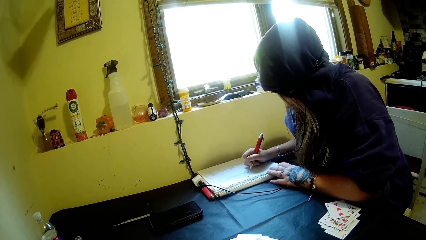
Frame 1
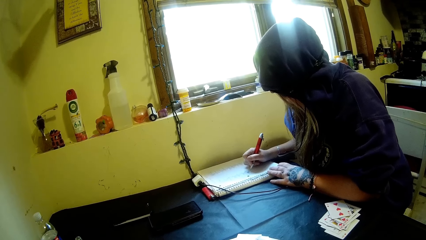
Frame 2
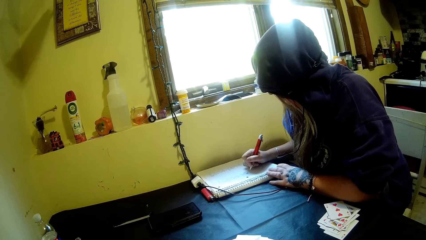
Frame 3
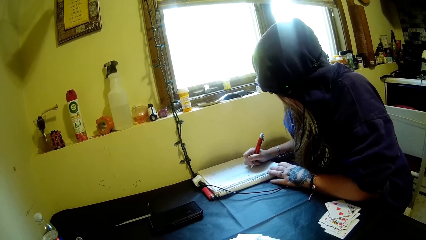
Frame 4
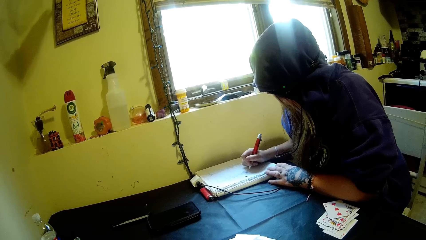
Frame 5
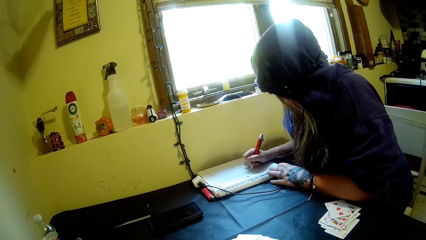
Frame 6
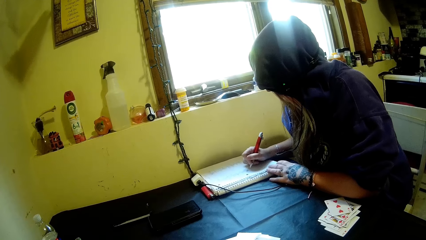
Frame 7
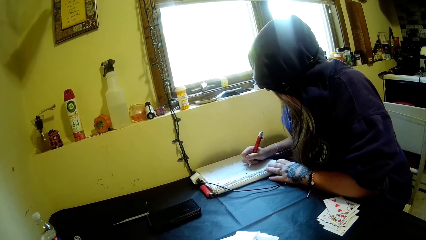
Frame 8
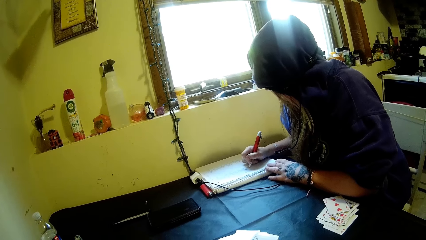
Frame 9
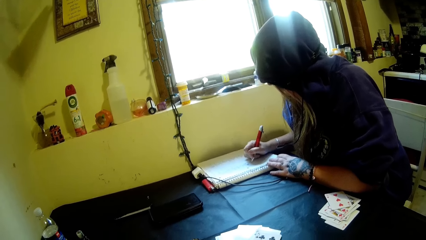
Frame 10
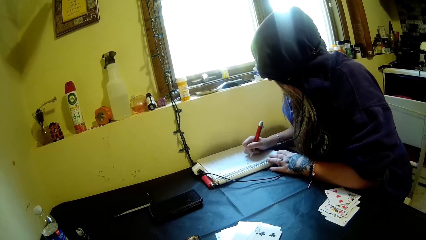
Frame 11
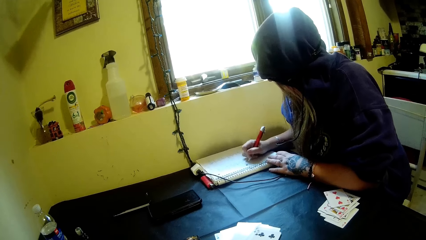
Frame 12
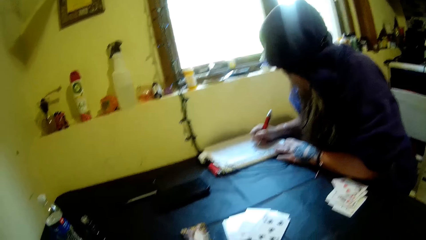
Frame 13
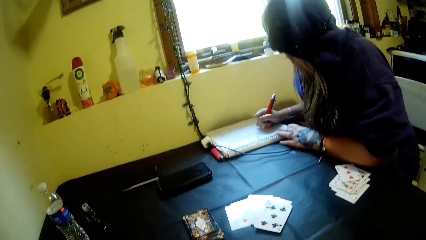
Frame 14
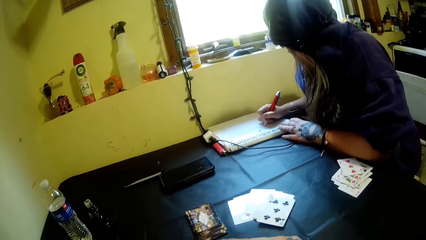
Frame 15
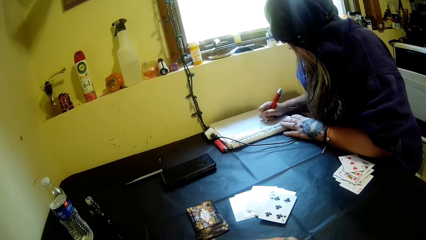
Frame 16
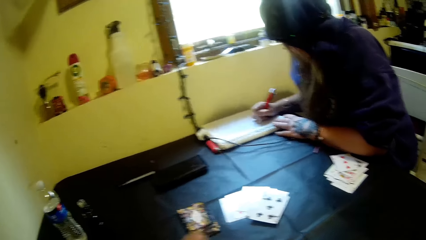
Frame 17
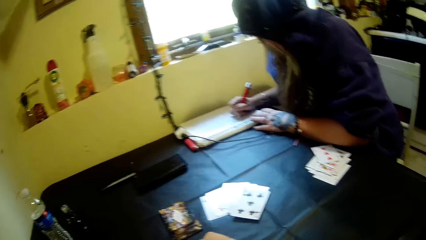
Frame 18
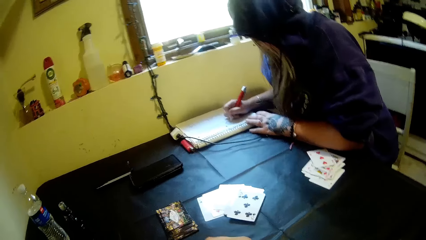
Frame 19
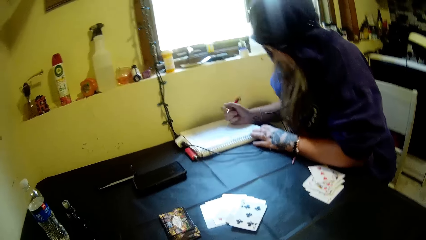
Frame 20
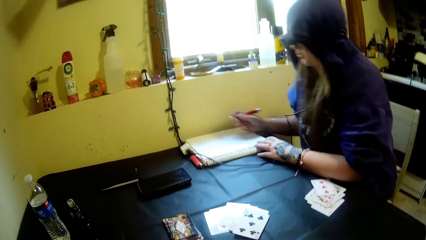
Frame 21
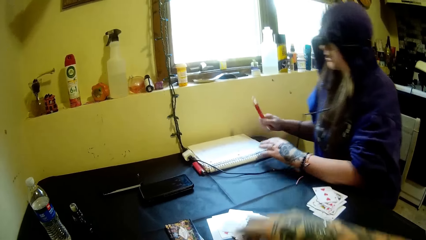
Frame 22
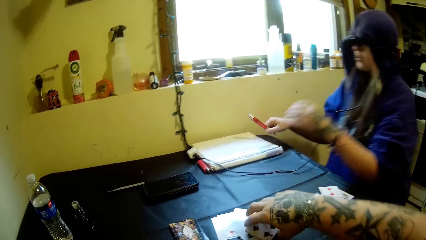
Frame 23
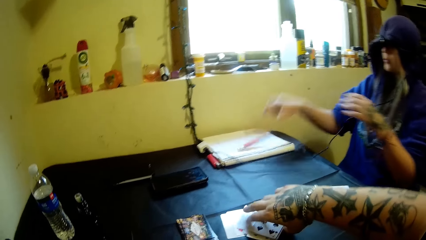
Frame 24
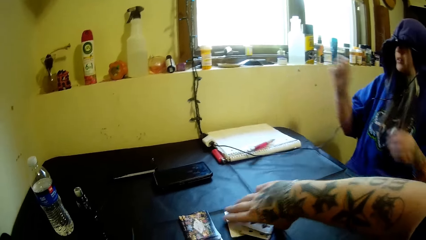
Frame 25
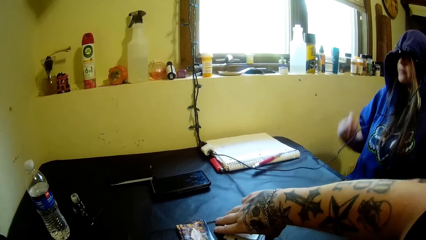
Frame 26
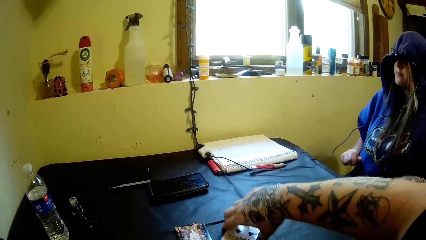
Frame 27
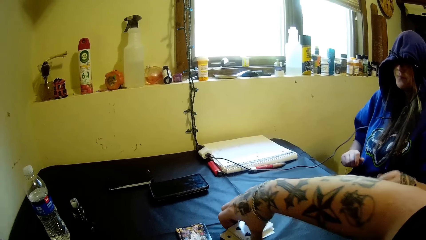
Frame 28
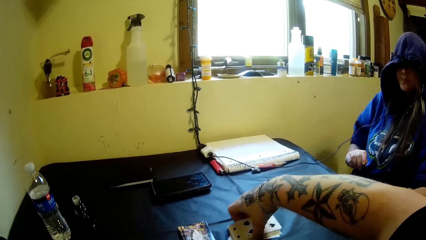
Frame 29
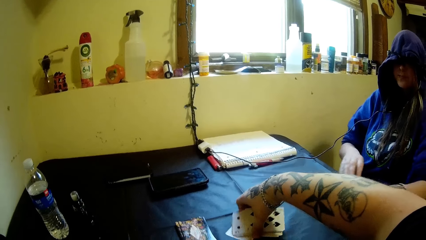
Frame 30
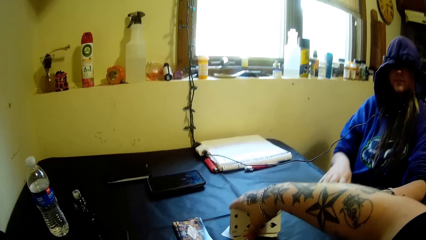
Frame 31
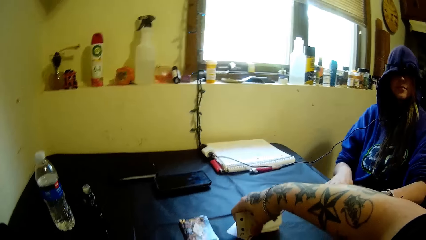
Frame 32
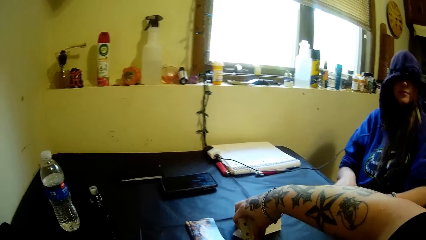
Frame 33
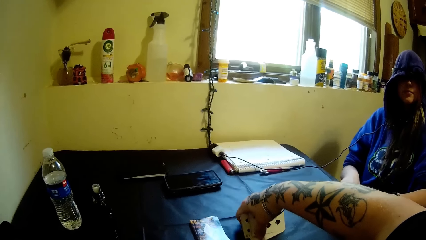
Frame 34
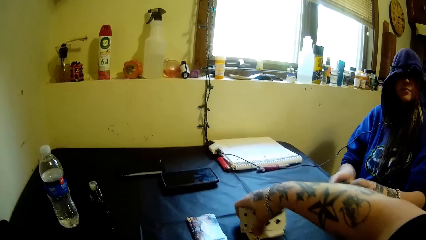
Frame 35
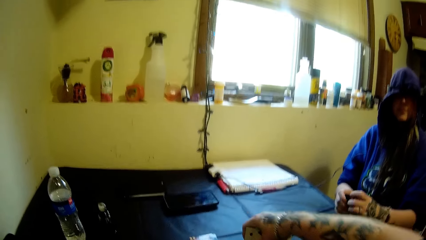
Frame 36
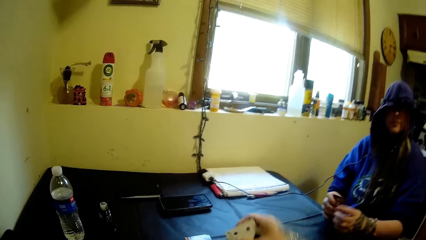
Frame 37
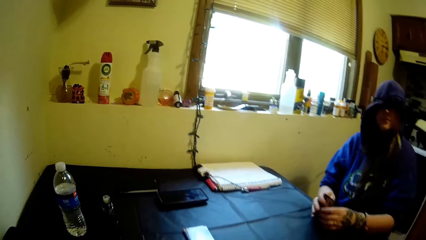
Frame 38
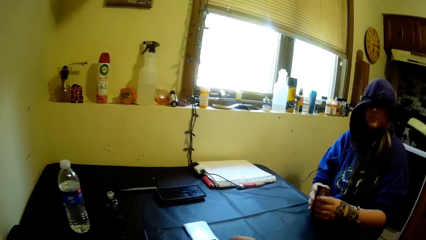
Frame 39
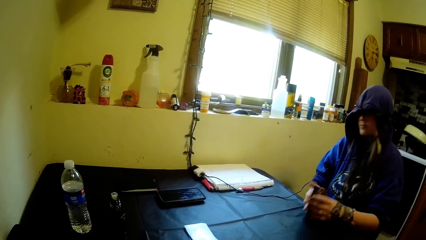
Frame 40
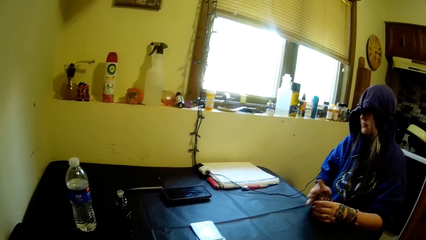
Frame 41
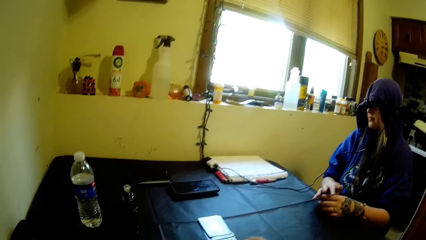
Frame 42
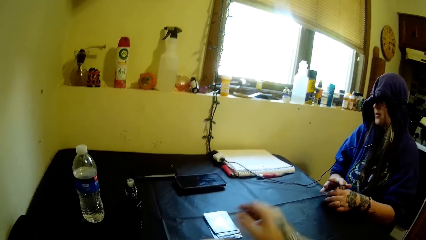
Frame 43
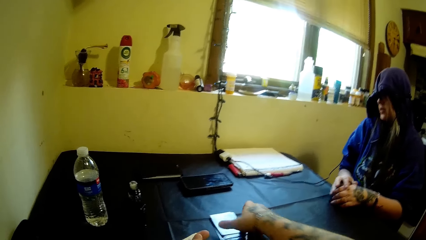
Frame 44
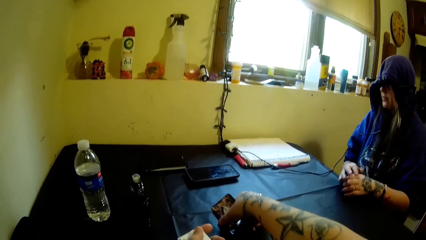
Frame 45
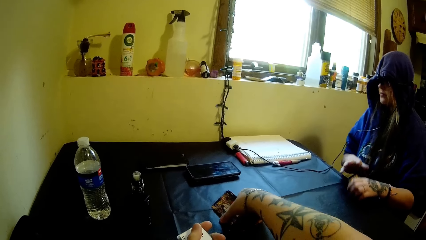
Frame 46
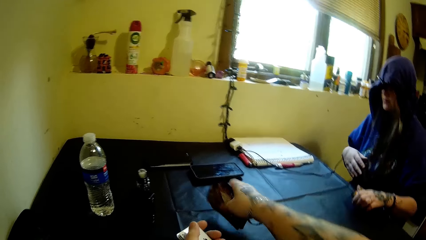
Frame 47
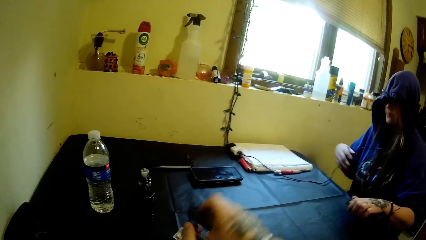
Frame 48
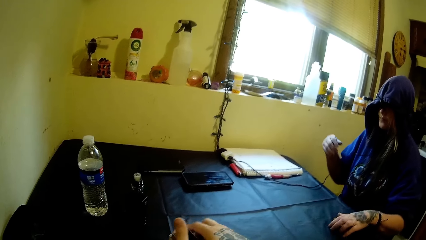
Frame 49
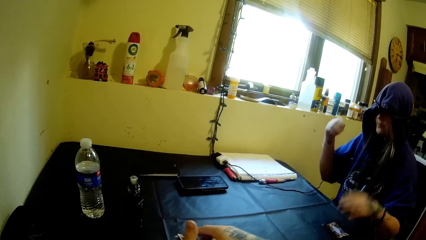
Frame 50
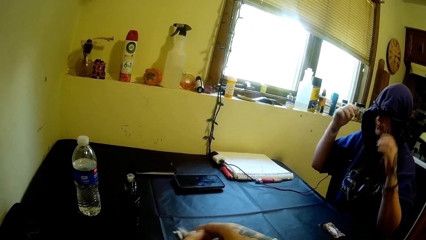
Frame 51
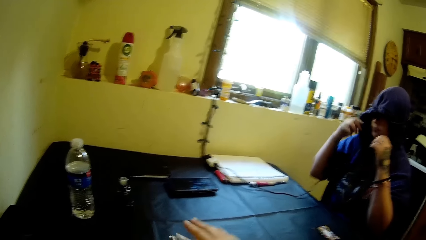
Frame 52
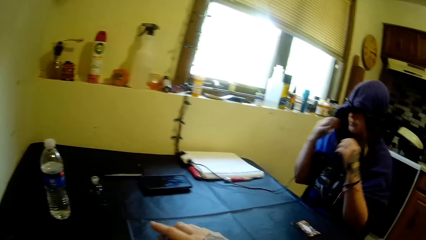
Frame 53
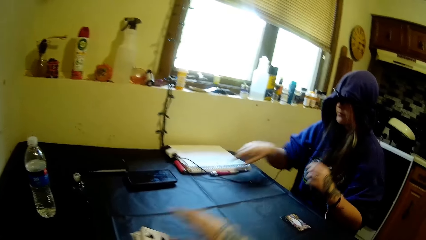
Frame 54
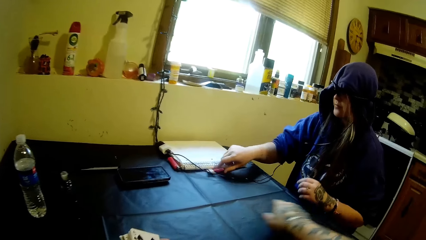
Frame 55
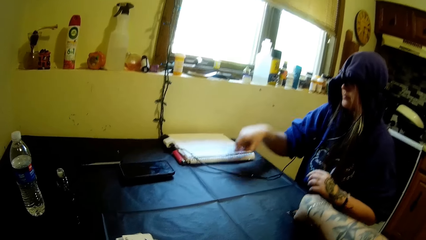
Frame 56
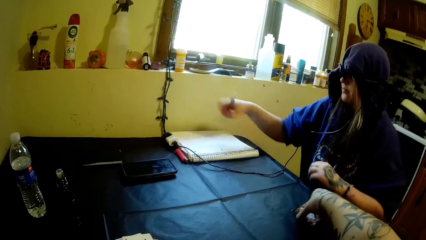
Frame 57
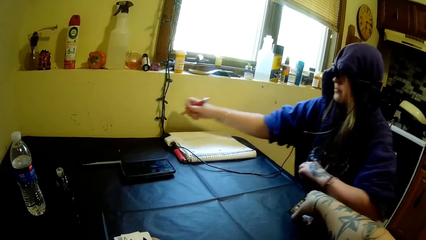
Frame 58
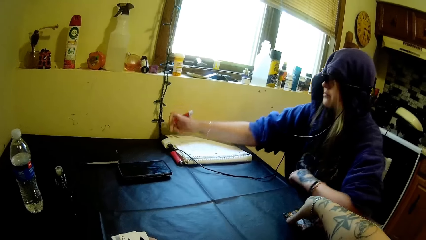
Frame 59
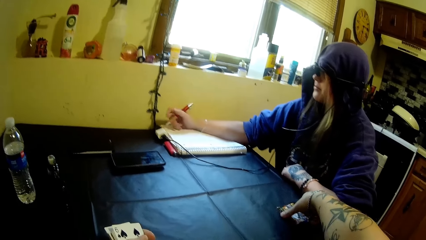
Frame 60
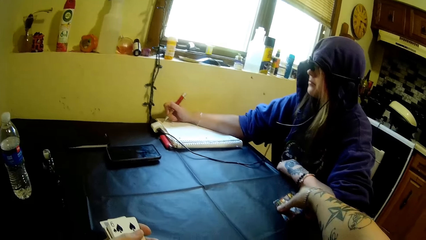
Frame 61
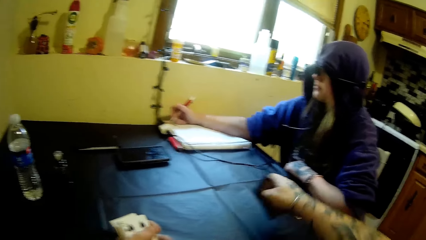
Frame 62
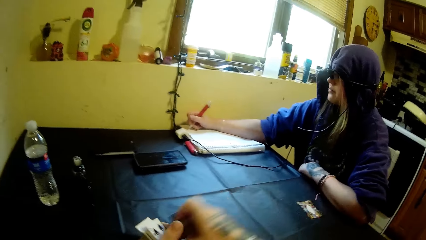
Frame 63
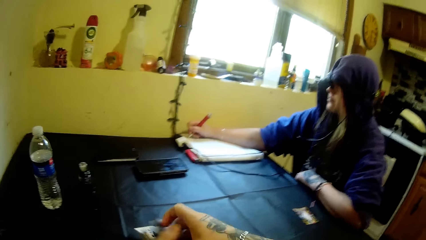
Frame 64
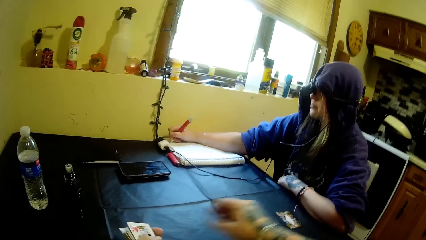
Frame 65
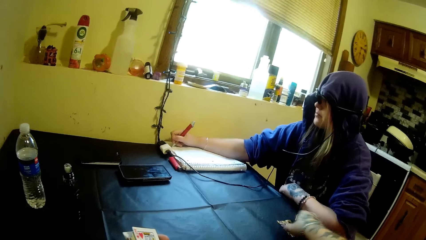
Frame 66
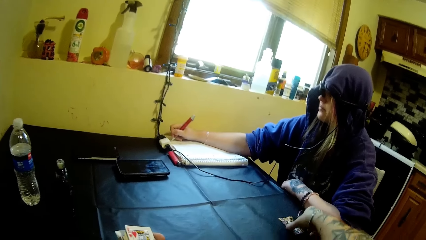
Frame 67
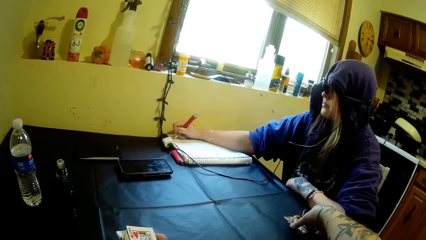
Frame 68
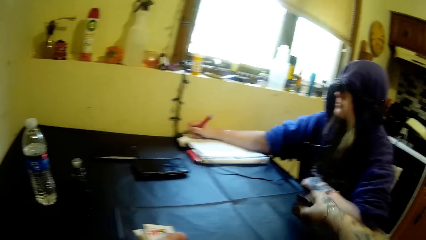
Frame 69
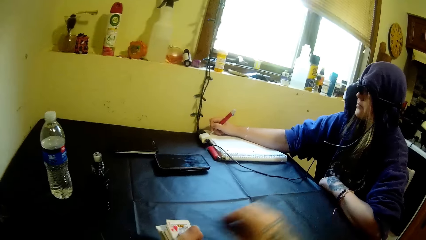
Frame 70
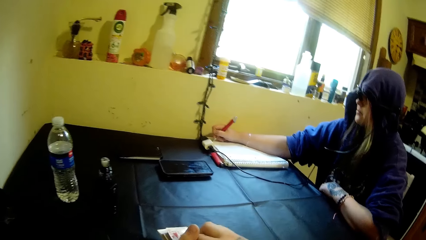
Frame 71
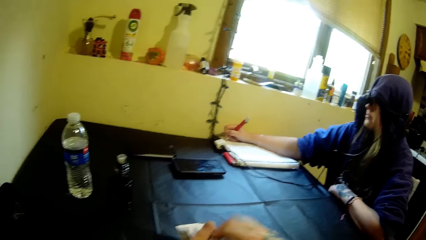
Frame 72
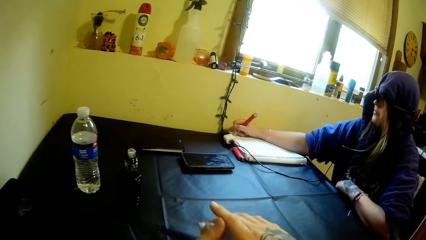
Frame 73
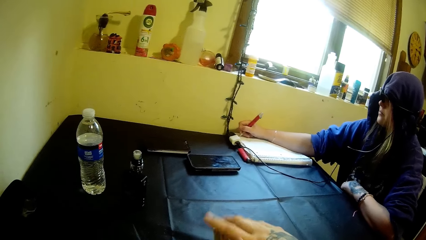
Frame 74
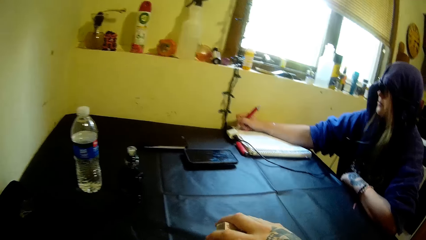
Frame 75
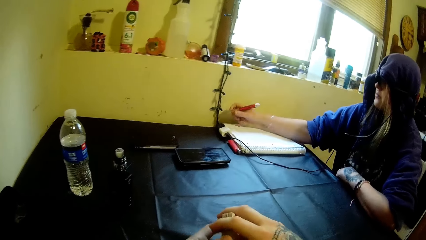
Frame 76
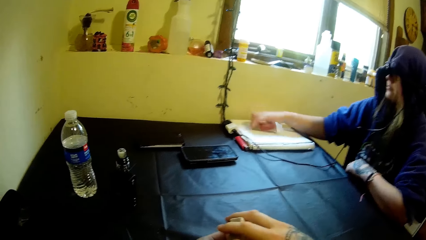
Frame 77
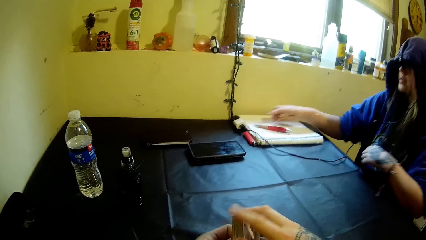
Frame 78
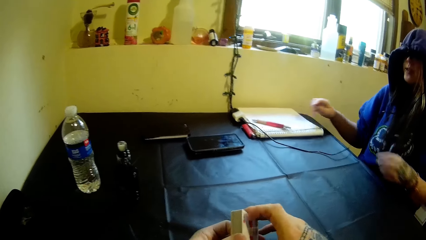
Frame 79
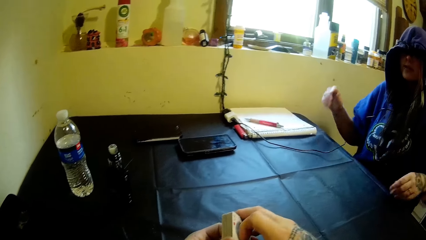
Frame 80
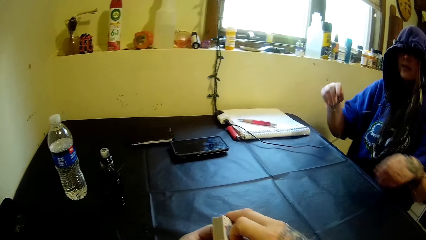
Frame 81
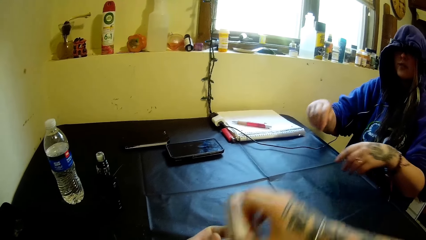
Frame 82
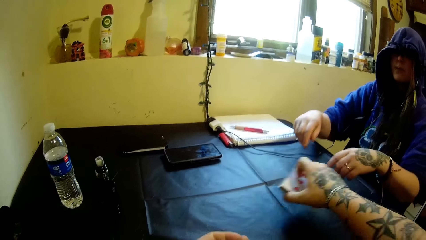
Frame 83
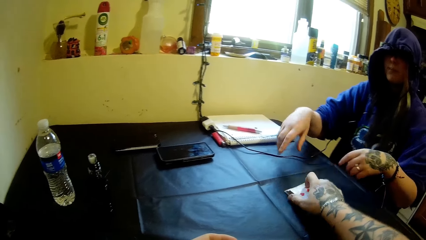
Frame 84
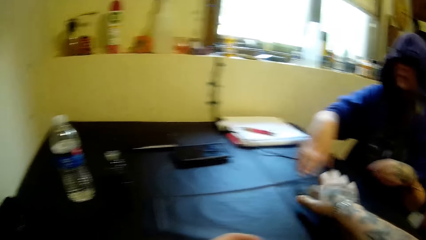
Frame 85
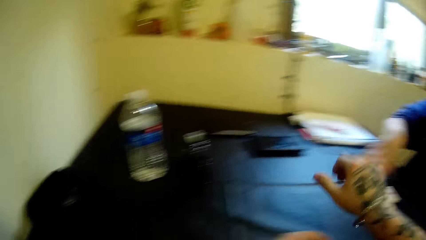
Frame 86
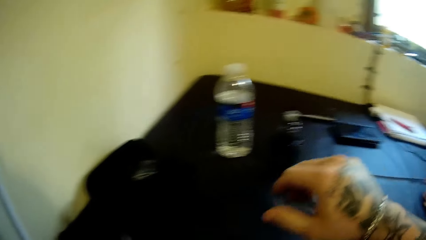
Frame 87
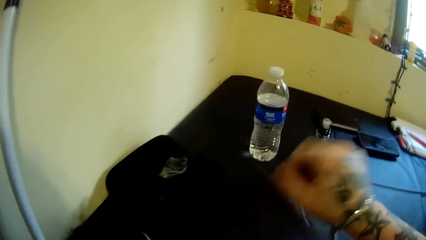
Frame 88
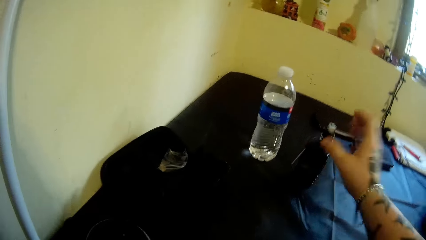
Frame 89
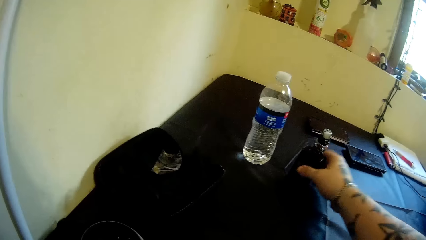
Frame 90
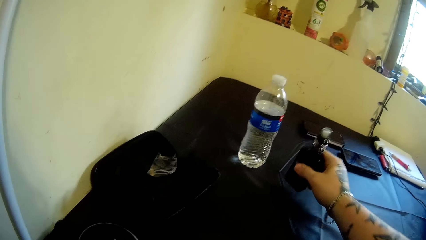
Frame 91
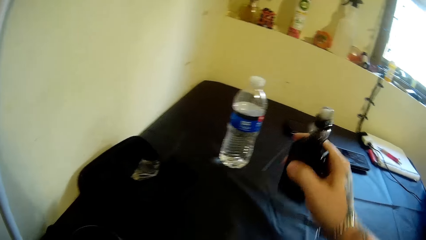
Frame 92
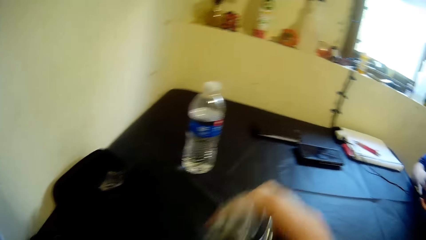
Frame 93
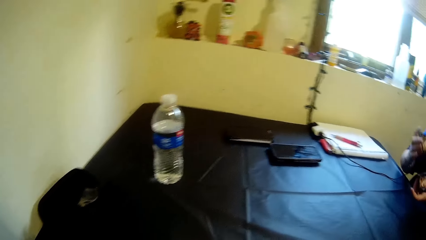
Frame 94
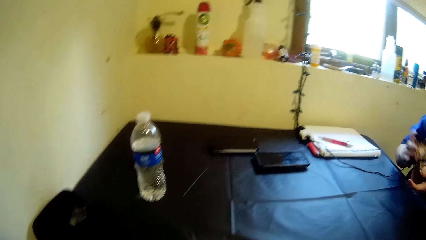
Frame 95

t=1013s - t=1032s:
A woman drops the pen on the book. The woman gathers her cards and picks the cards. The camera wearer picks the cards. The woman raises both hands, picks the pen, and writes on the book. The camera wearer picks cards from the table. The woman picks the pen. The camera wearer drops the stack of cards on the table. The woman packs the cards and picks the playing cards. The camera wearer picks the electric cigarette from the table.
